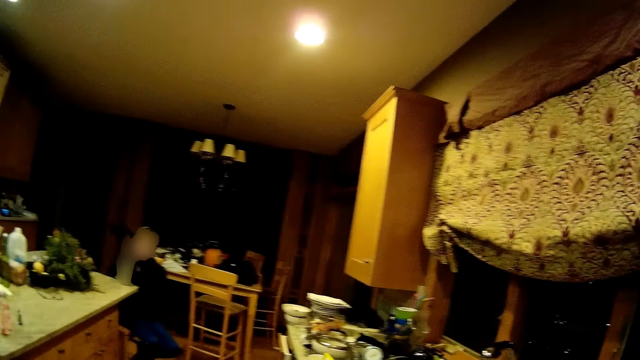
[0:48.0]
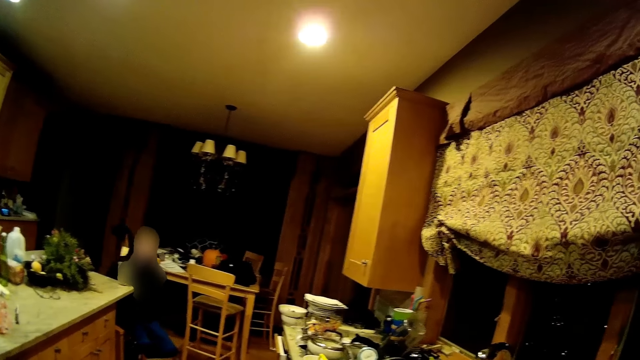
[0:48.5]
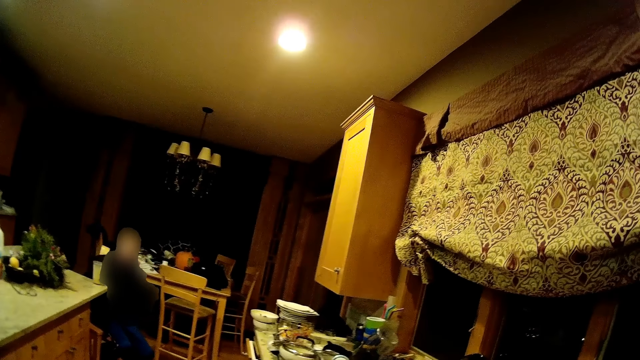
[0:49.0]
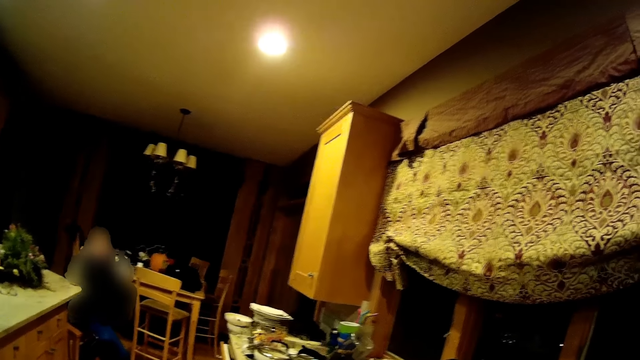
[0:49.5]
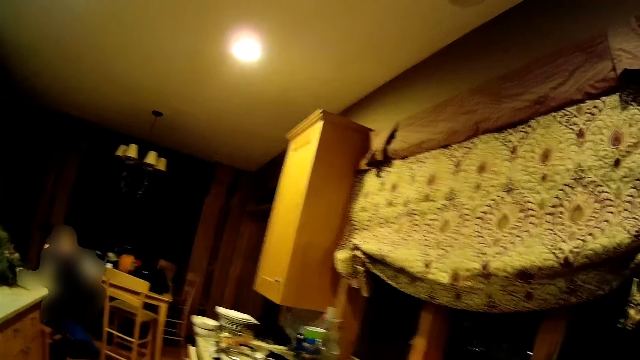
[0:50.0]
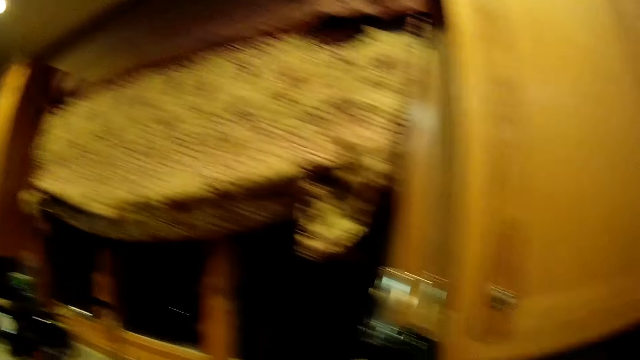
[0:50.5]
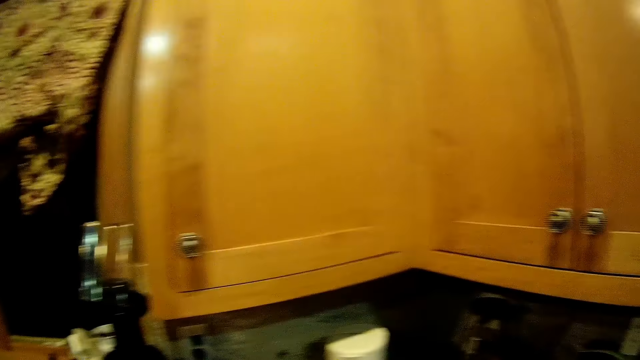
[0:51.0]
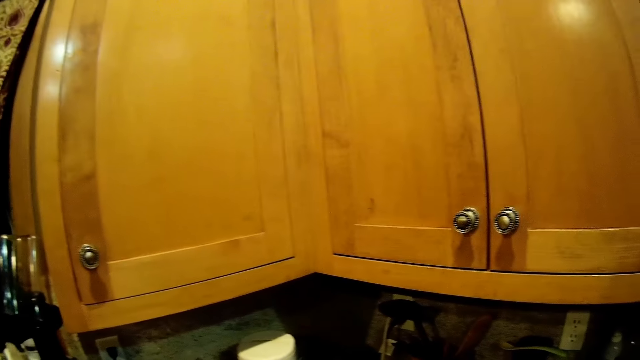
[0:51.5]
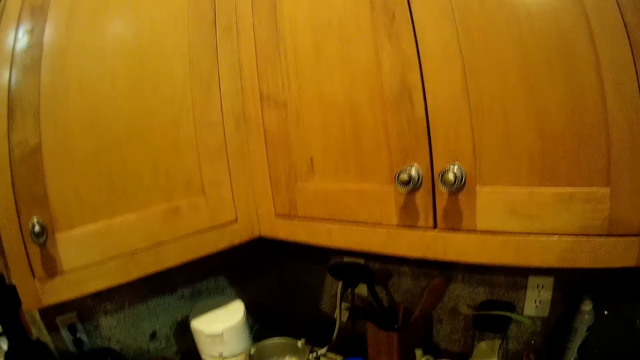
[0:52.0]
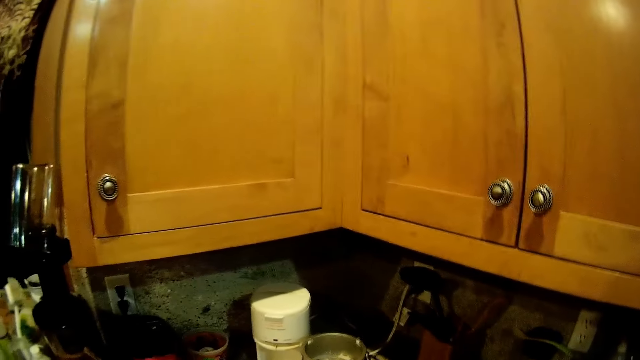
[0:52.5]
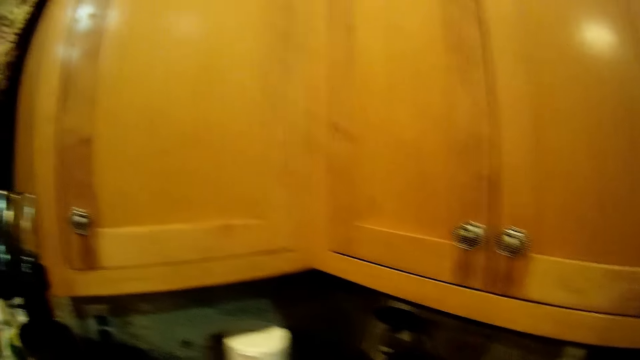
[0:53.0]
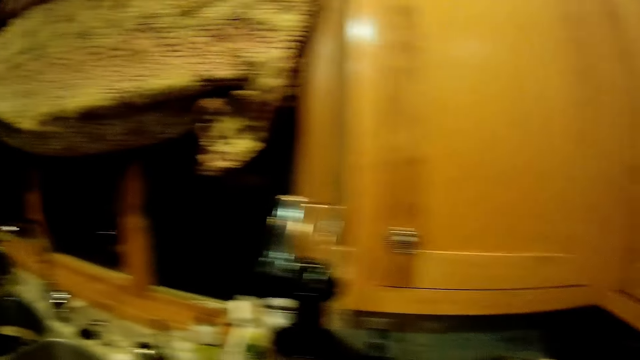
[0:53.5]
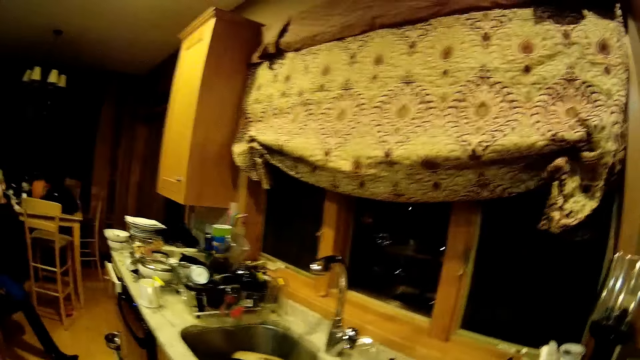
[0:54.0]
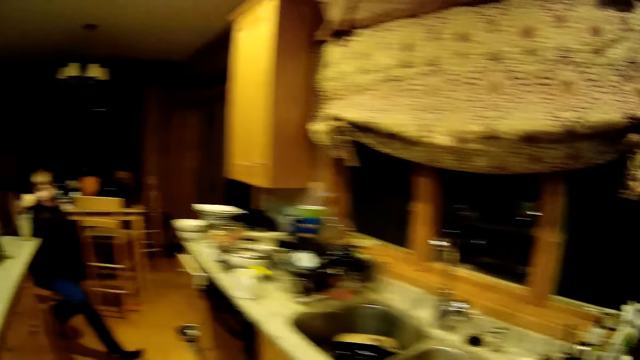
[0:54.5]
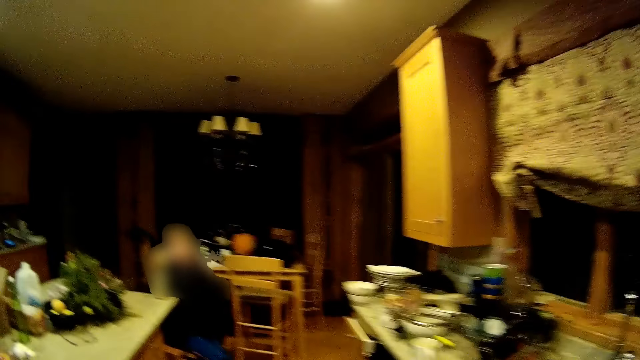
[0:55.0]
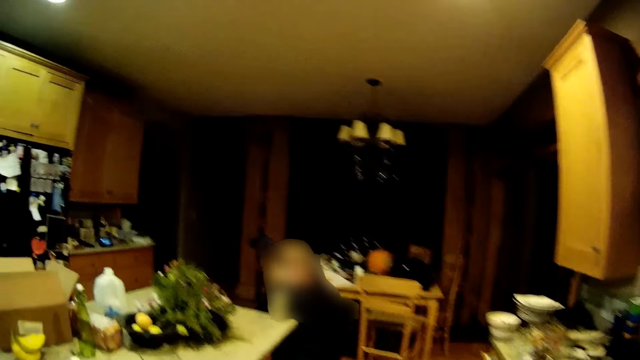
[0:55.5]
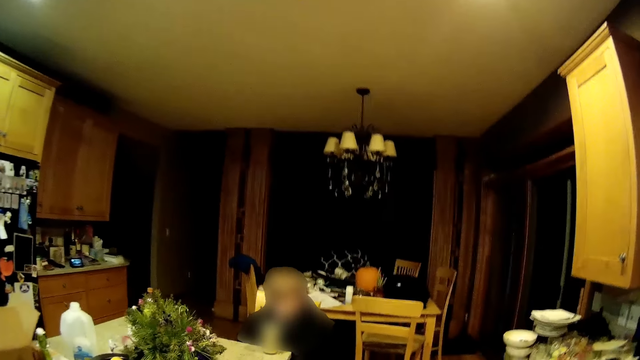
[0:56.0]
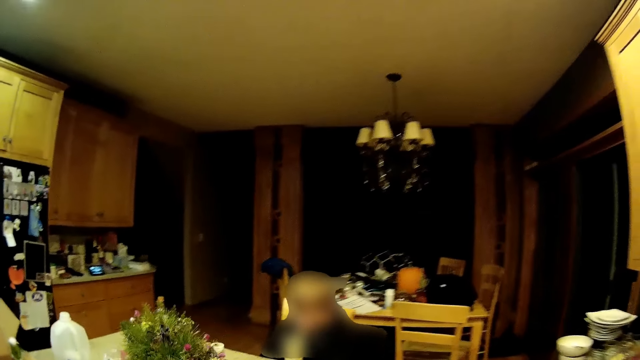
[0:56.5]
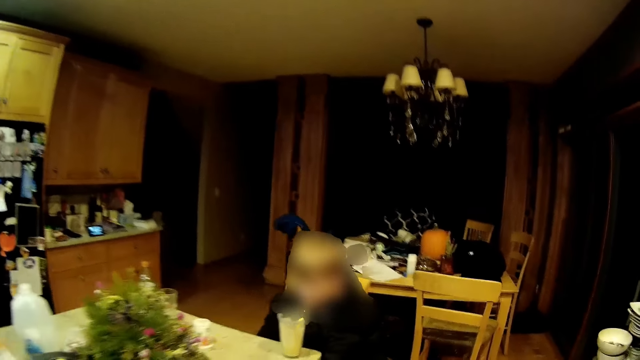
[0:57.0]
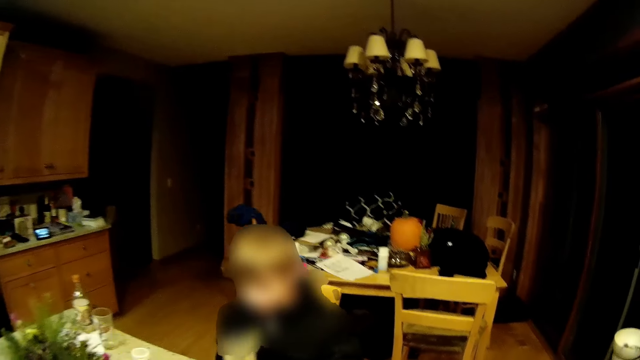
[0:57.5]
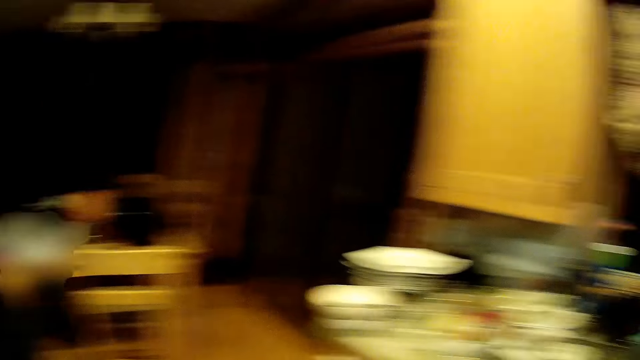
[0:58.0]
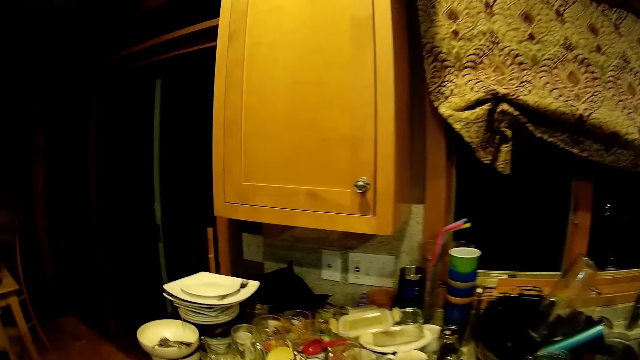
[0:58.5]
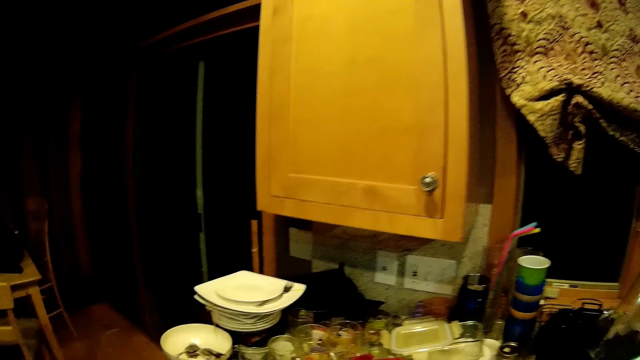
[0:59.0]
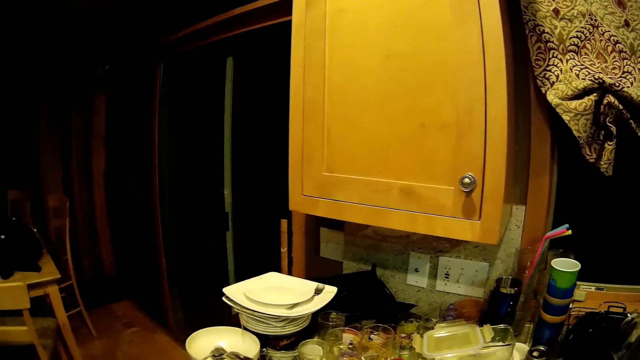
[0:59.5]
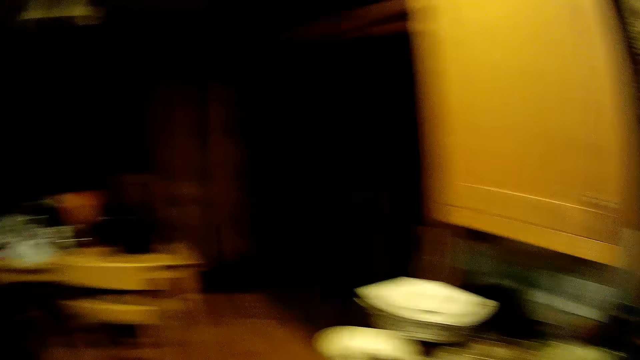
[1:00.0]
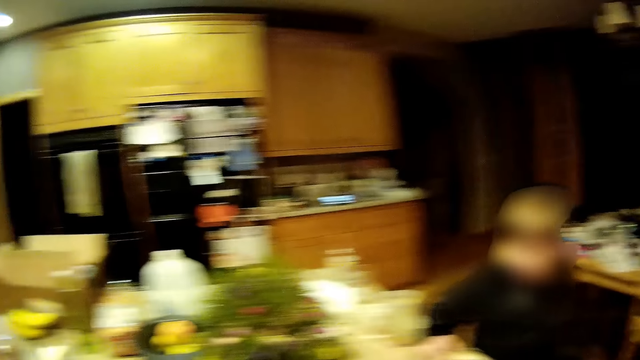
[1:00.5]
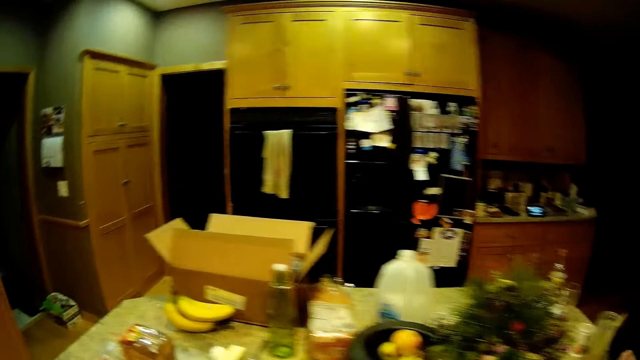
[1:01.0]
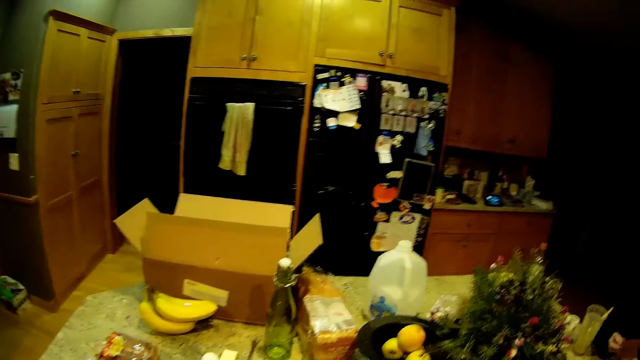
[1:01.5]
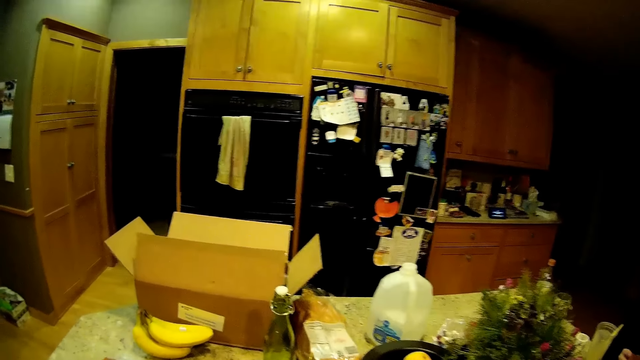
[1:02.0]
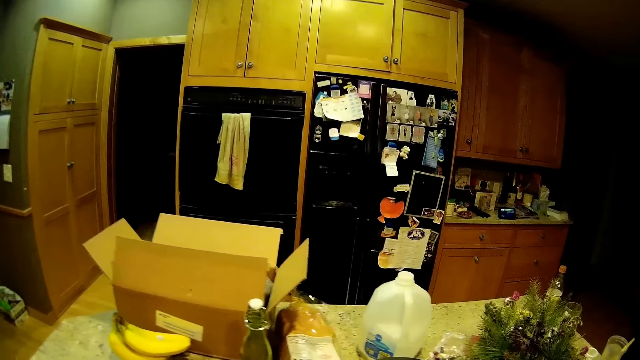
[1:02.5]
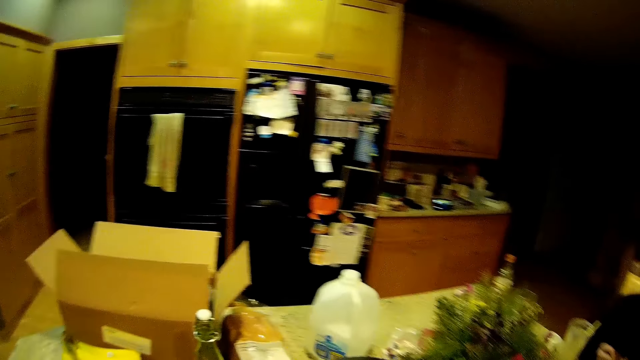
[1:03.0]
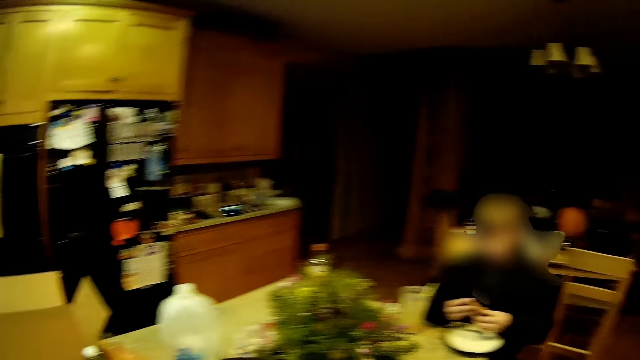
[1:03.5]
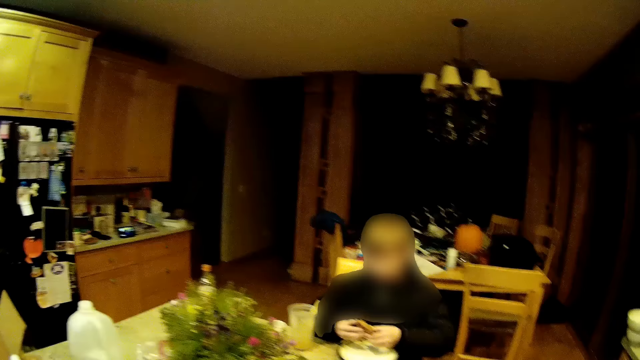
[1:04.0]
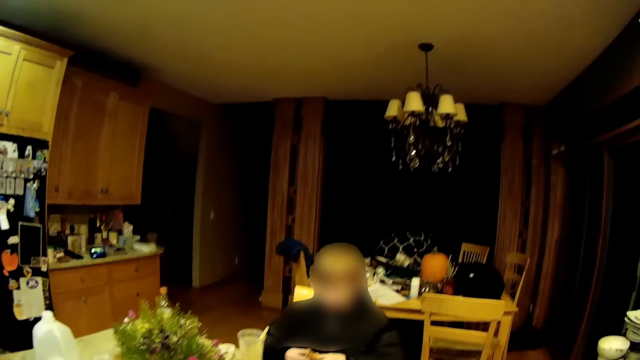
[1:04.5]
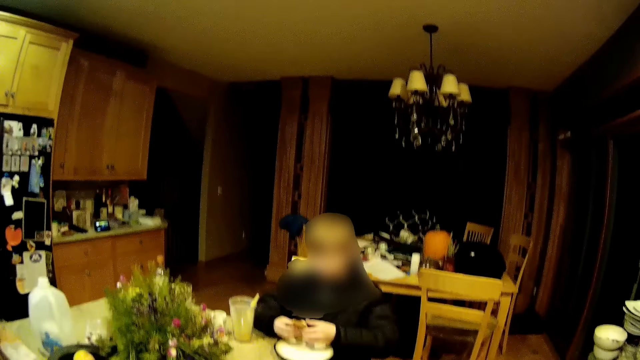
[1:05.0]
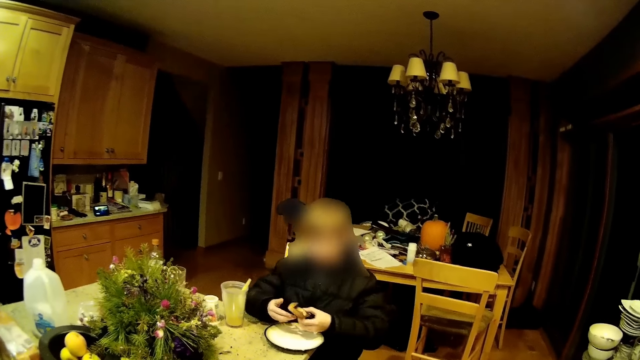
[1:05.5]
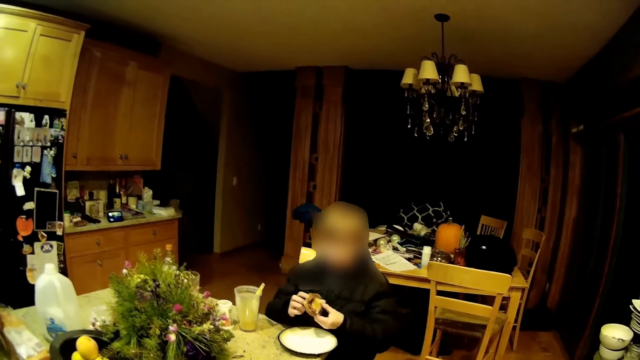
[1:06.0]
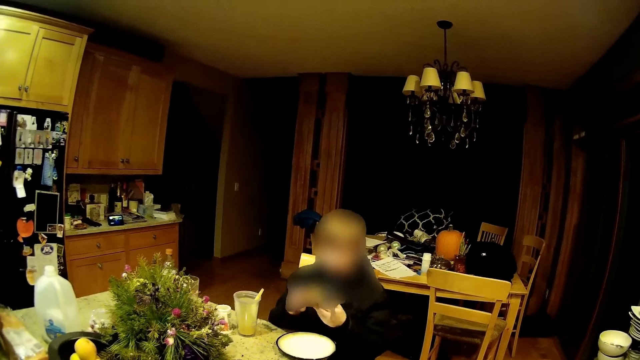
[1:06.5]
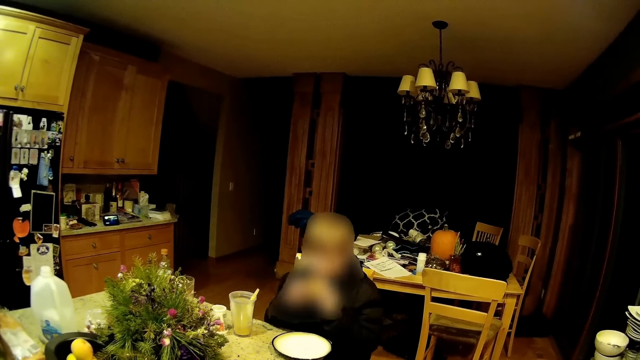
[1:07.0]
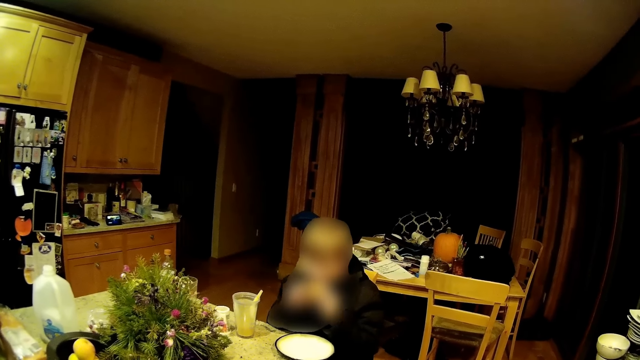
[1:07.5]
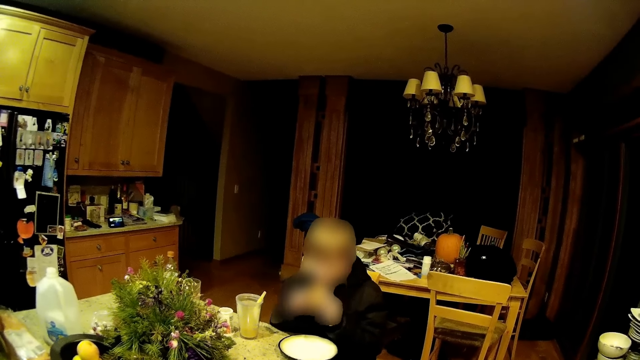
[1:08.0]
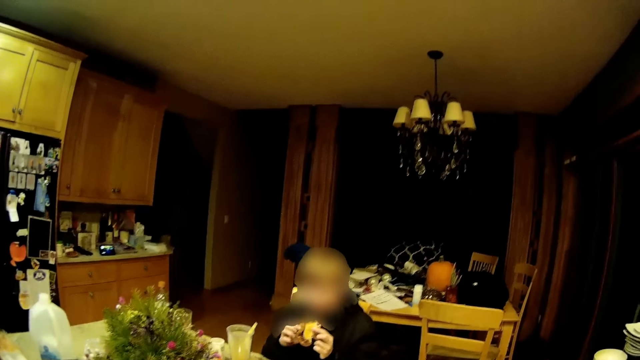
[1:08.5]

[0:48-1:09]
The camera wearer stares at a person. They stare at the kitchen cabinet. They walk around the room. They stare at the person. The person eats food.
